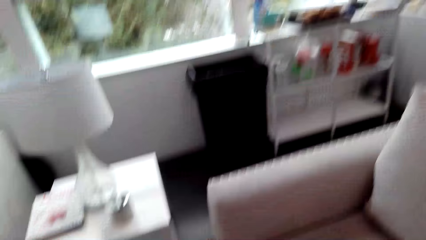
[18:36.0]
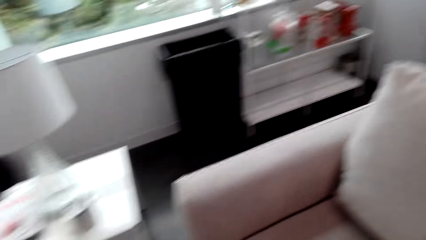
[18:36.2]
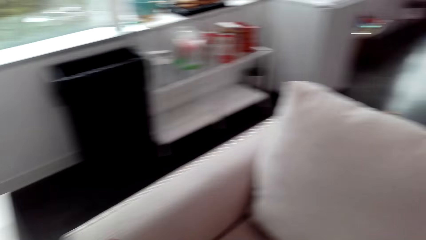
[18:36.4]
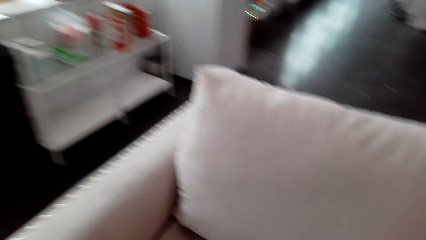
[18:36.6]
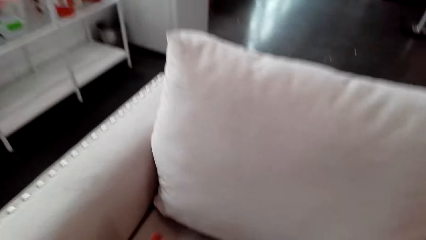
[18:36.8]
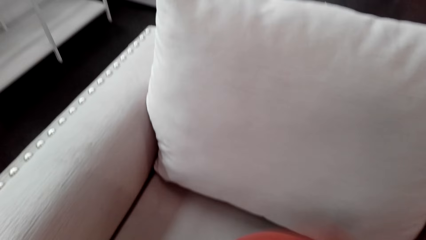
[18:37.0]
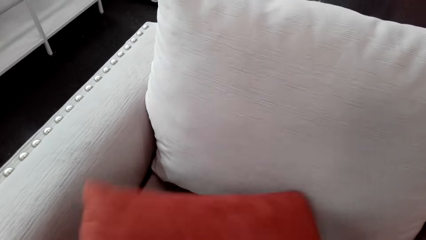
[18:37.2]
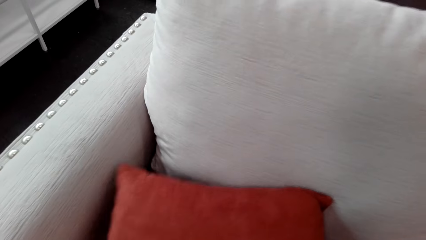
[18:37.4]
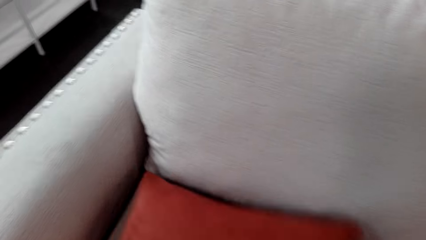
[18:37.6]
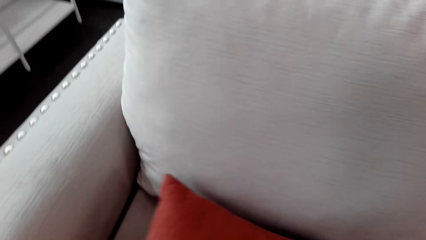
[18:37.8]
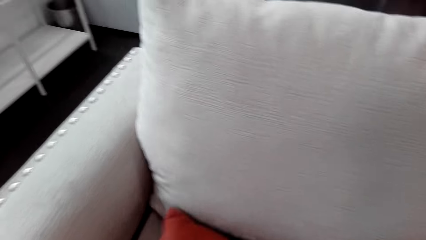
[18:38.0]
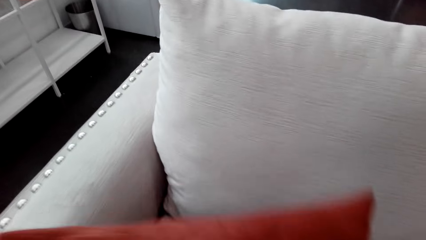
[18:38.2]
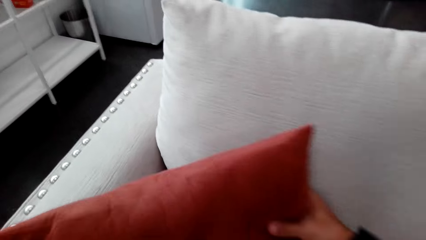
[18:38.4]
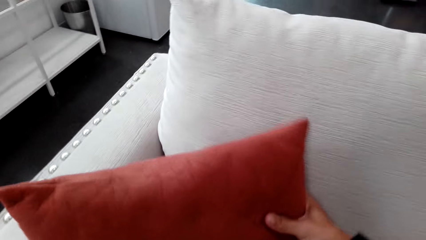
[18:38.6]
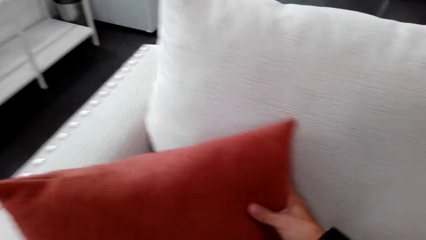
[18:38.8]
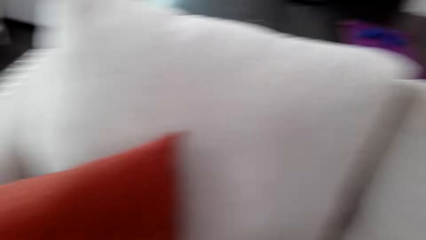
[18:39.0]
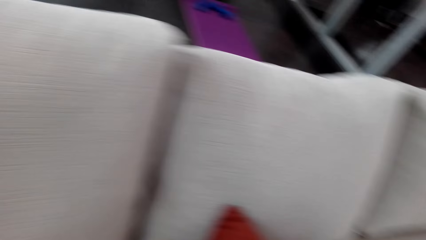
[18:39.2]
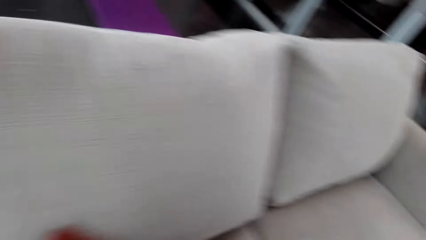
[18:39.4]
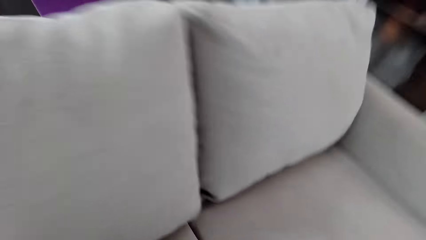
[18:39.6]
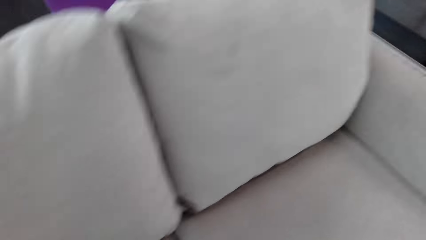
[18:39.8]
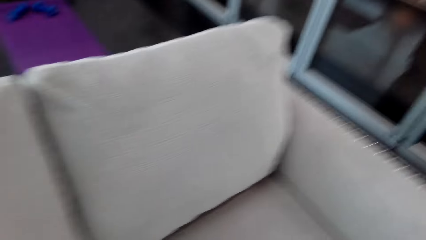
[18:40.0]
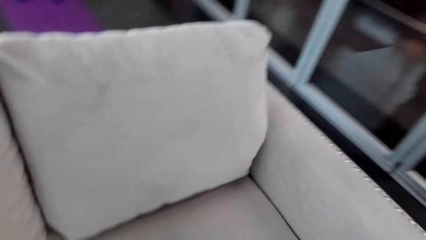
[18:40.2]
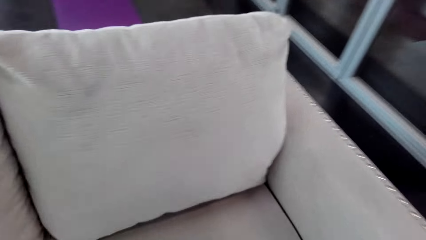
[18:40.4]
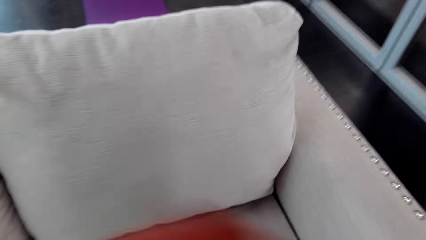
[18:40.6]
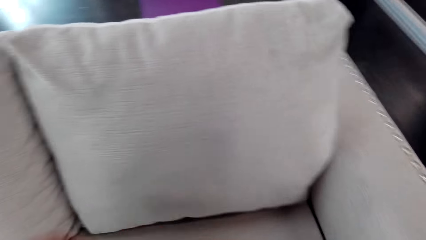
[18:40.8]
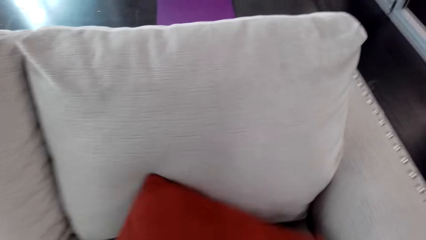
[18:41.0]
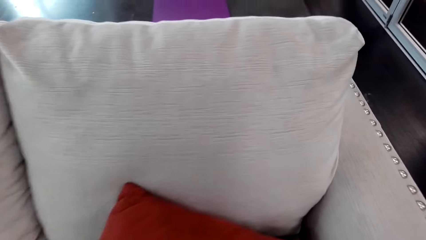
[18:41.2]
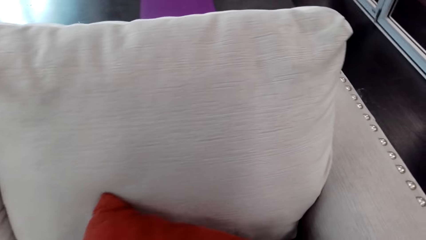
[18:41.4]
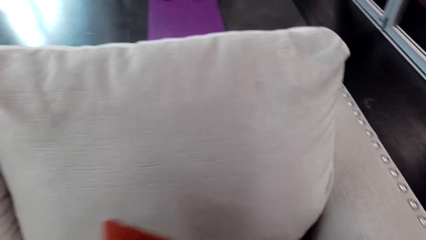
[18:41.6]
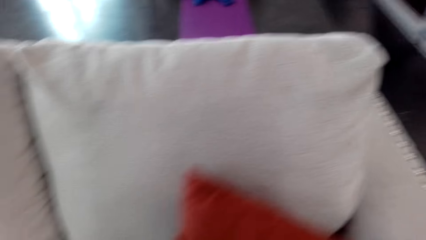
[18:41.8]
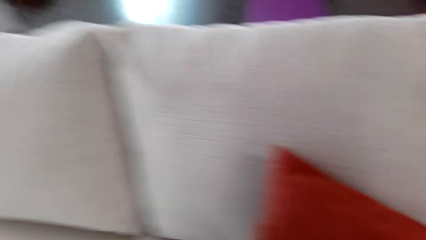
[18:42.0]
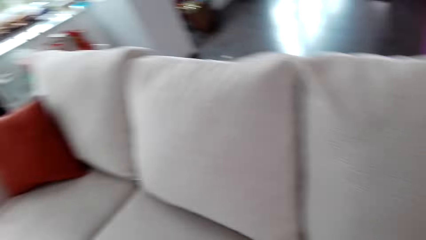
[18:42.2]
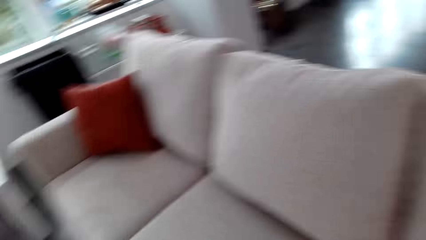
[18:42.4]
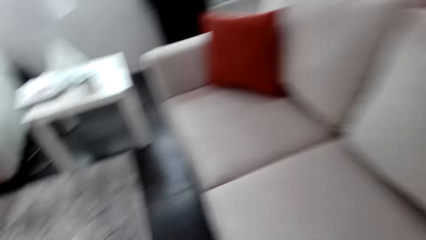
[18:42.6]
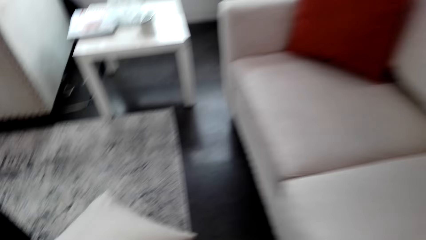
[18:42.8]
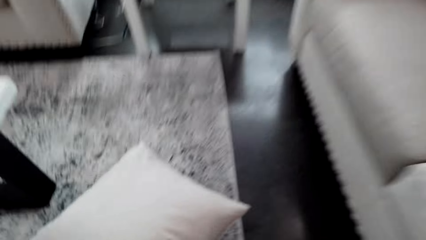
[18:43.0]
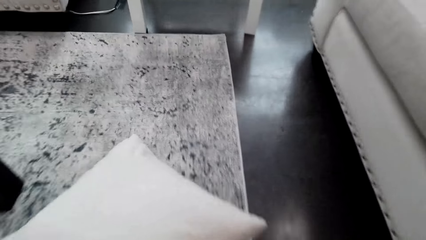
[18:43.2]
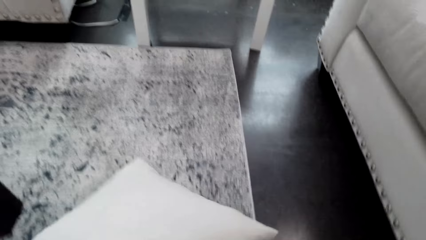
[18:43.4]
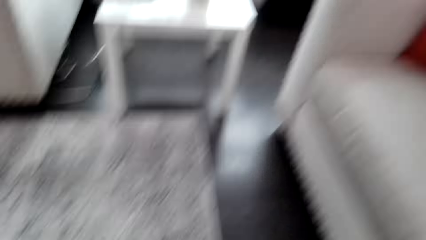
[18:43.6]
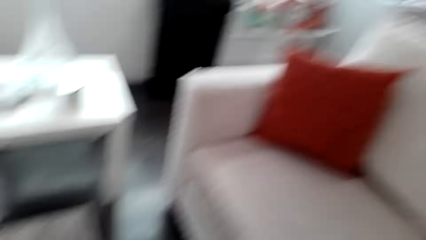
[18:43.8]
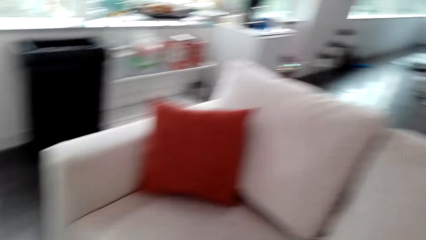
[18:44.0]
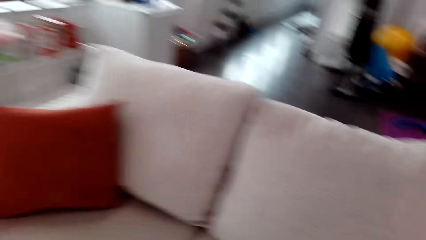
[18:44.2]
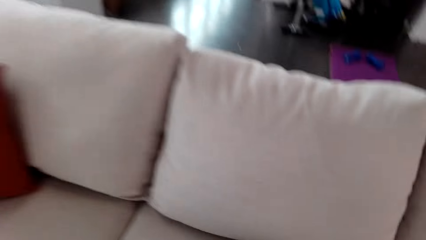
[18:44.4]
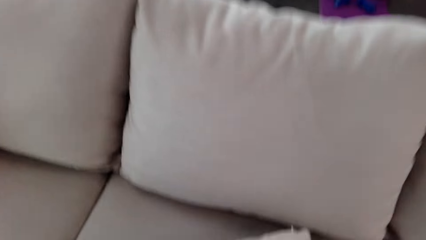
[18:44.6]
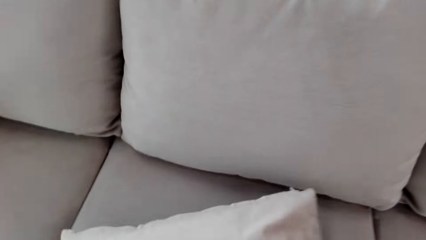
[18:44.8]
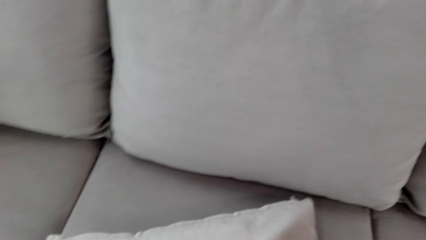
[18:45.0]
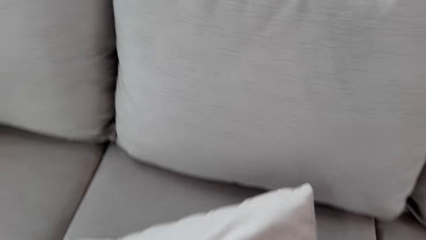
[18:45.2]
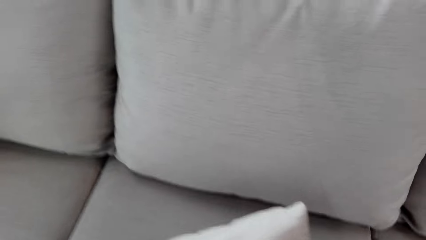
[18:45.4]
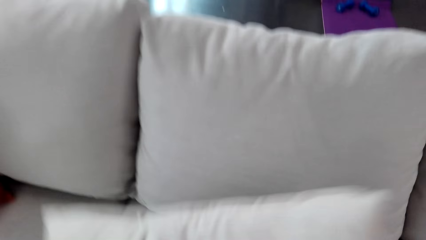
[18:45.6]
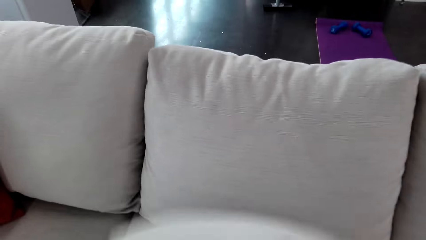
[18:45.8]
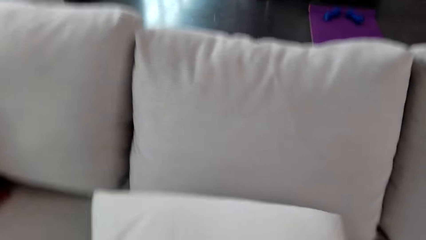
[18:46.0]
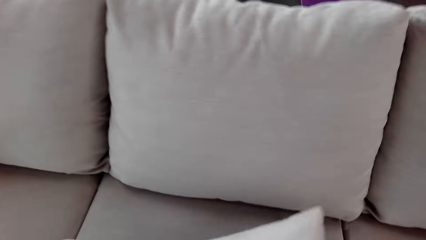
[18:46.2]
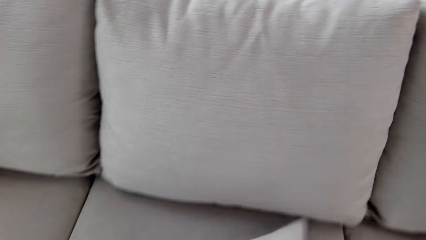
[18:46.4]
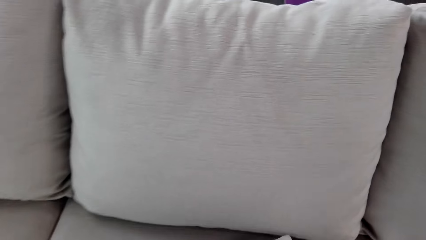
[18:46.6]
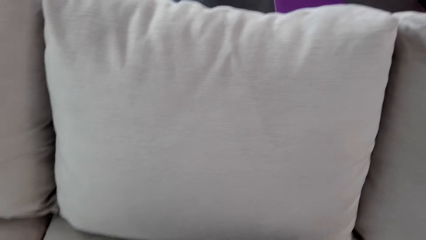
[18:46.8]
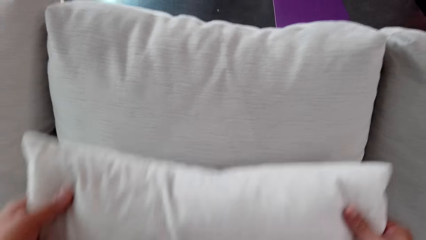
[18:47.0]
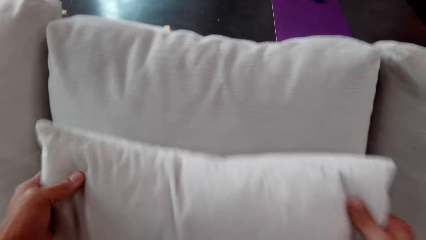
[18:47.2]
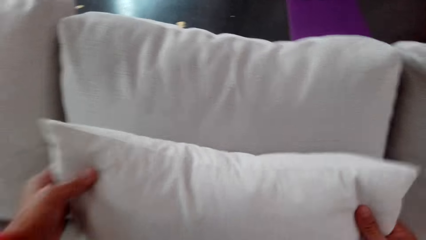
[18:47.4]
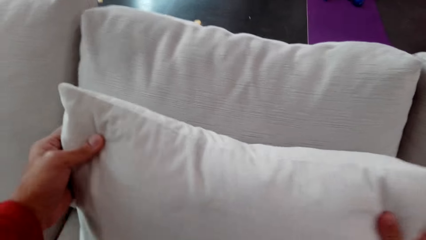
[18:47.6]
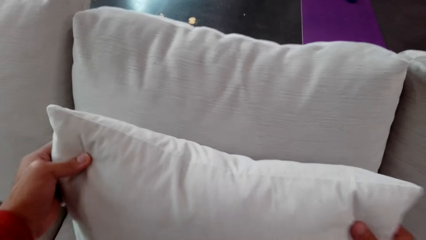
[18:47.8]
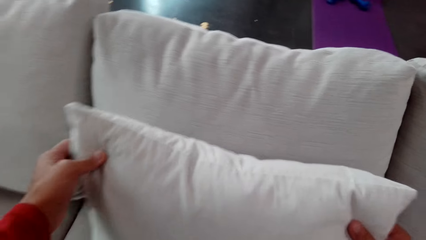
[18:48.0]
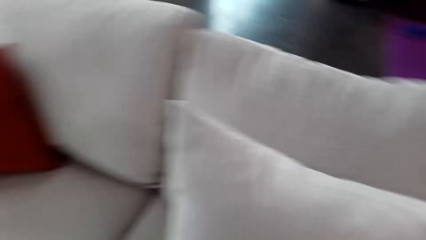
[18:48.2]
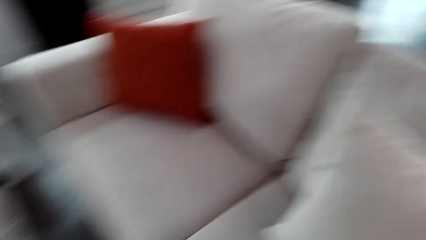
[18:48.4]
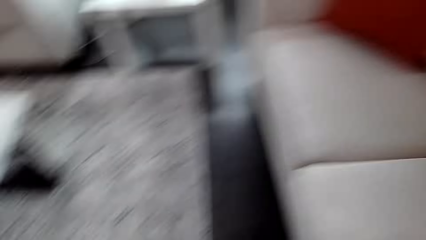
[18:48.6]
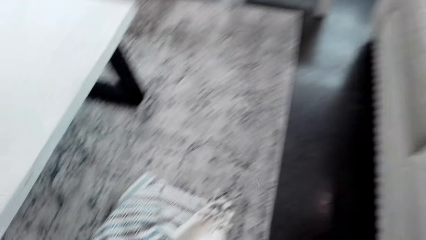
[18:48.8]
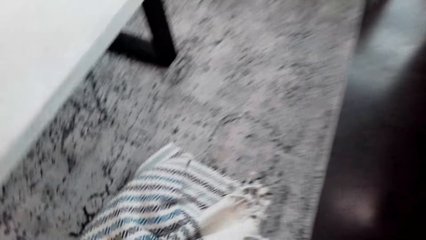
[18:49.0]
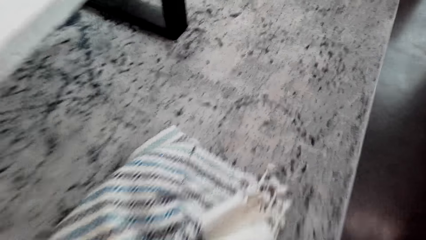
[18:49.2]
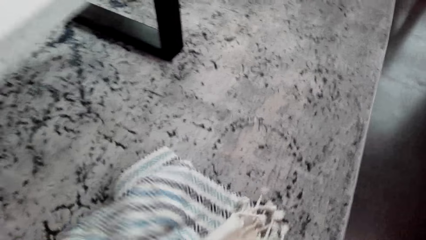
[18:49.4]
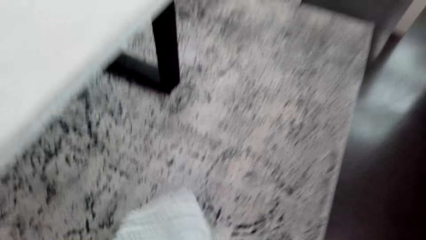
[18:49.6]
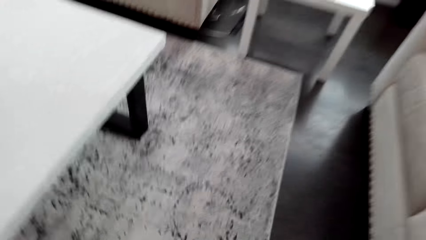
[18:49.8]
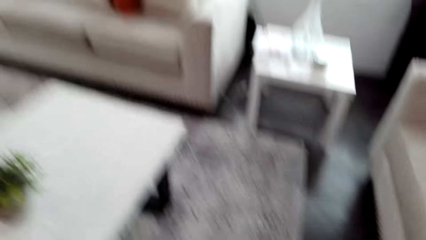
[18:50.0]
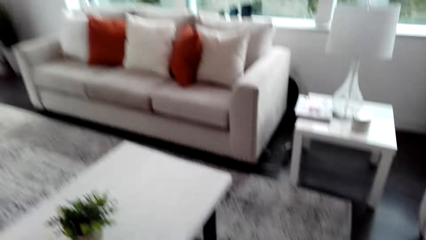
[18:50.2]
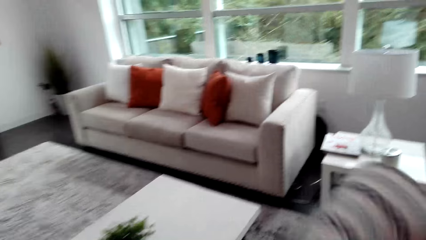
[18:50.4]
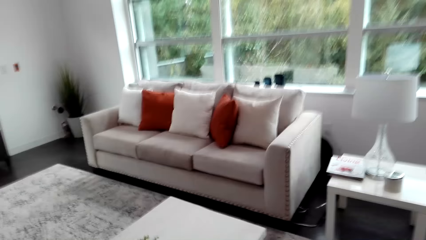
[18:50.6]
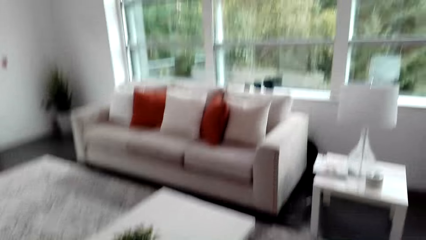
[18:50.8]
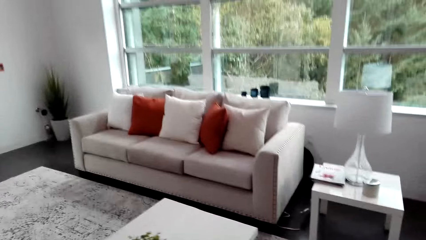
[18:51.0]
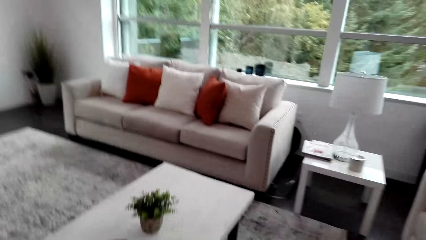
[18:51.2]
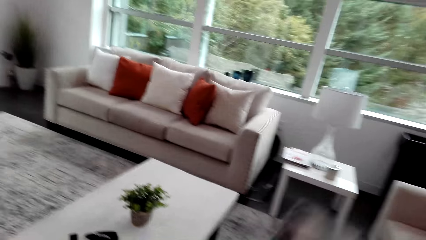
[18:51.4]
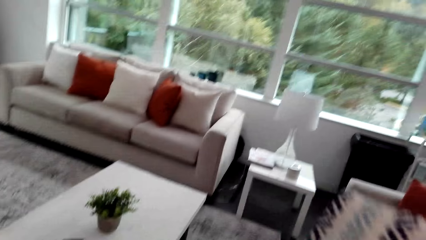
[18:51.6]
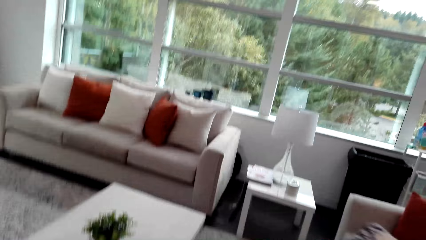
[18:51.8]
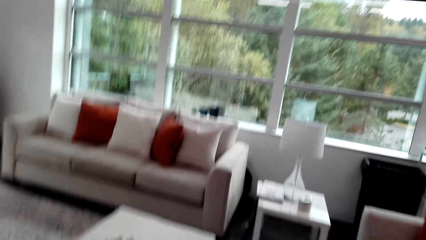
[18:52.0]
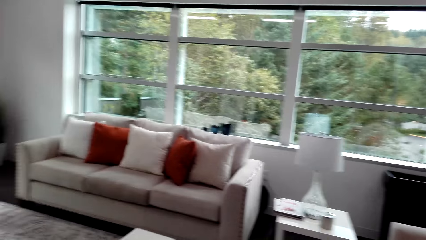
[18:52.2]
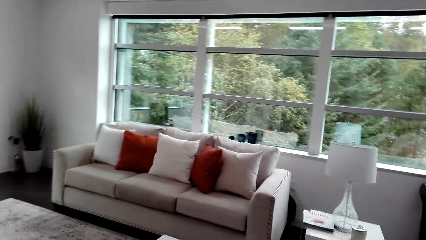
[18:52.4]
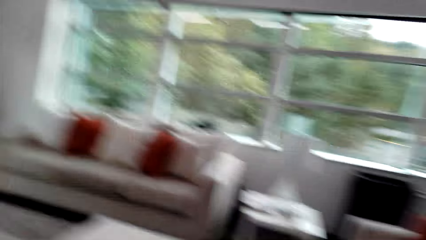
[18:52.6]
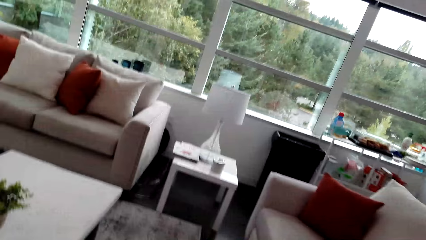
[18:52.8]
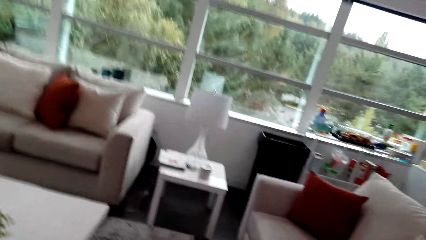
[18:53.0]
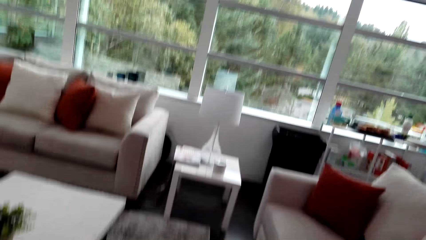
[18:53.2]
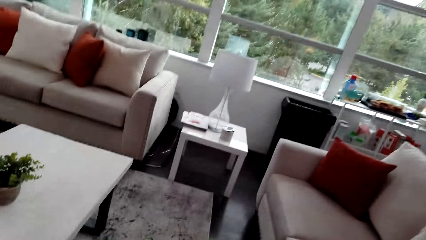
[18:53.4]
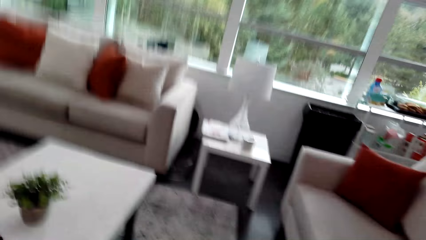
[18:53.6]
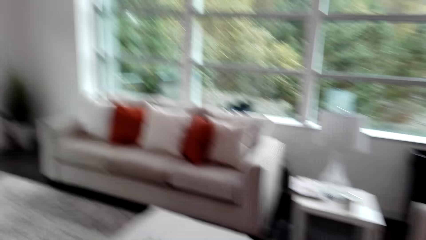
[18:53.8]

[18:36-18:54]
The camera wearer arranges pillows on the sofa. They put a cushion in a sofa set. They take the cushion. They put the cushion in the sofa set. They take the cushion. They pick up a fabric.
